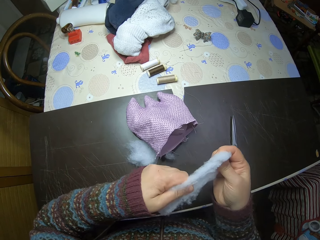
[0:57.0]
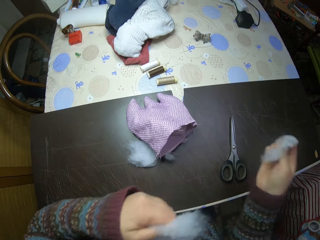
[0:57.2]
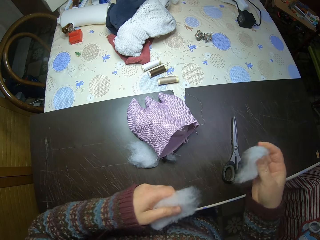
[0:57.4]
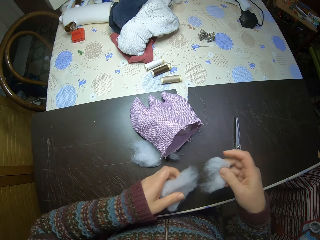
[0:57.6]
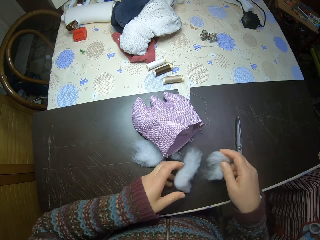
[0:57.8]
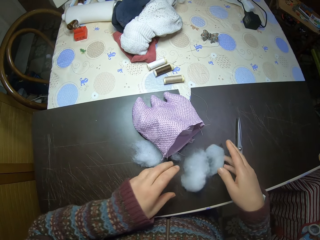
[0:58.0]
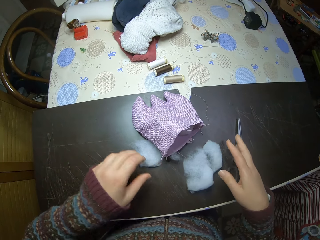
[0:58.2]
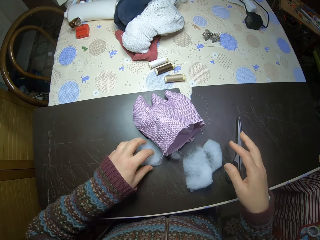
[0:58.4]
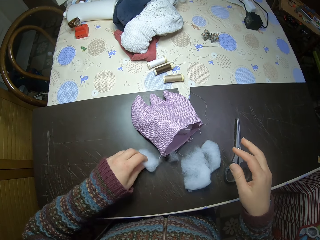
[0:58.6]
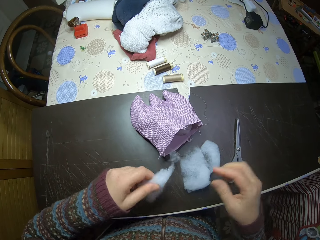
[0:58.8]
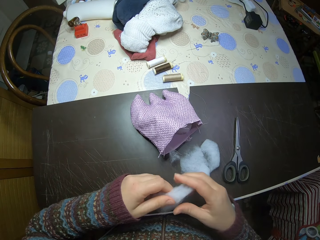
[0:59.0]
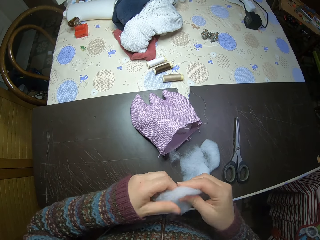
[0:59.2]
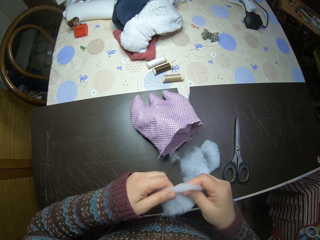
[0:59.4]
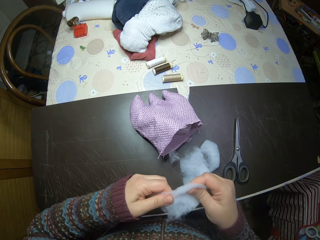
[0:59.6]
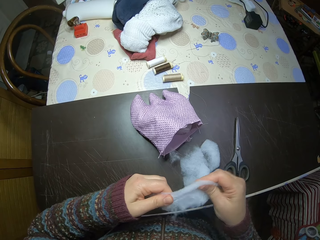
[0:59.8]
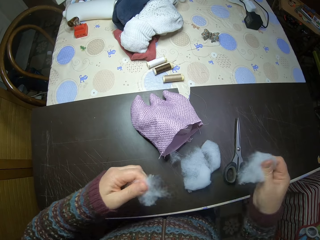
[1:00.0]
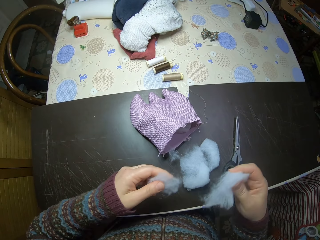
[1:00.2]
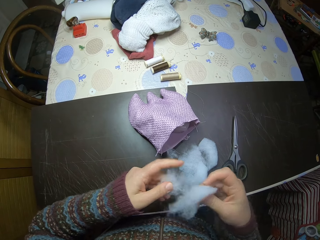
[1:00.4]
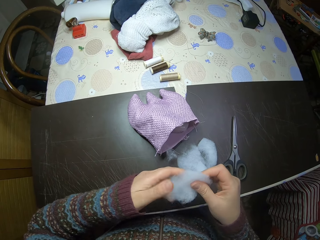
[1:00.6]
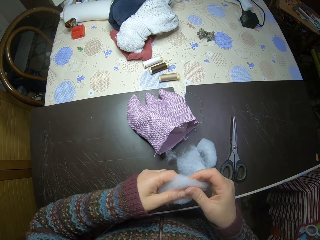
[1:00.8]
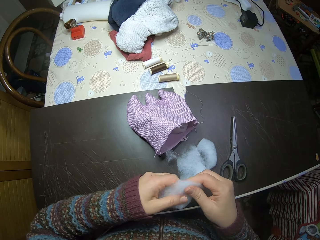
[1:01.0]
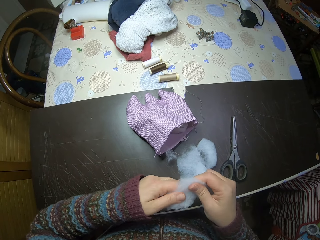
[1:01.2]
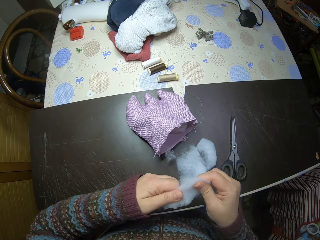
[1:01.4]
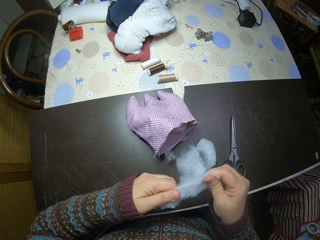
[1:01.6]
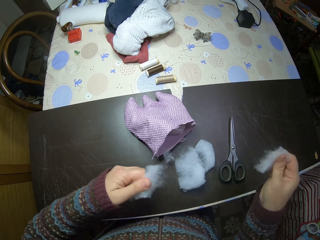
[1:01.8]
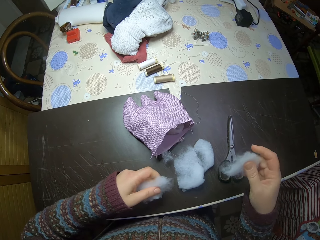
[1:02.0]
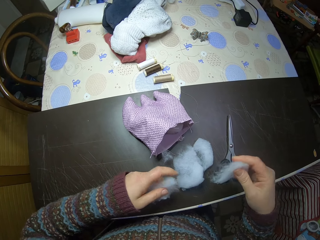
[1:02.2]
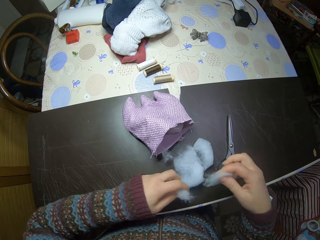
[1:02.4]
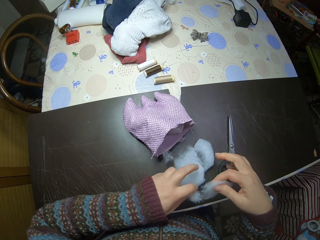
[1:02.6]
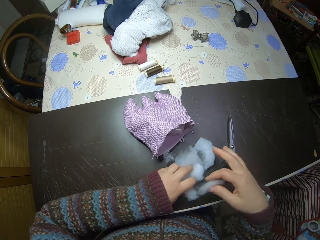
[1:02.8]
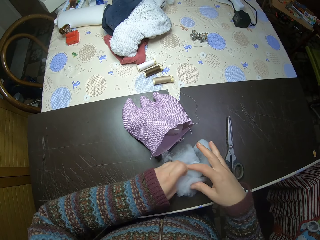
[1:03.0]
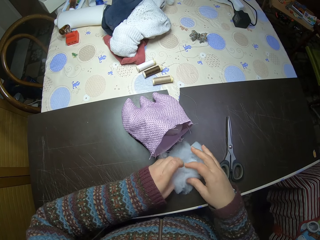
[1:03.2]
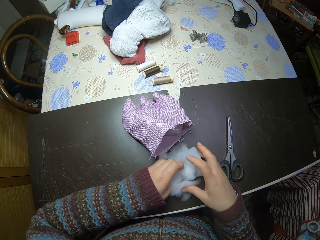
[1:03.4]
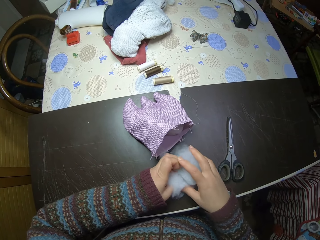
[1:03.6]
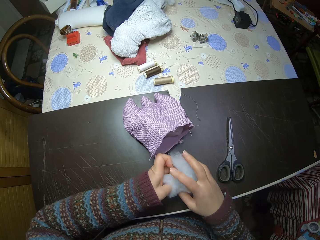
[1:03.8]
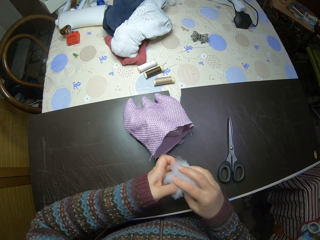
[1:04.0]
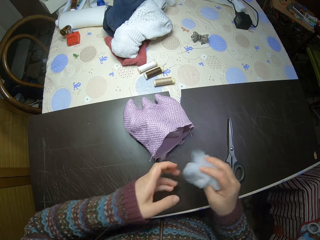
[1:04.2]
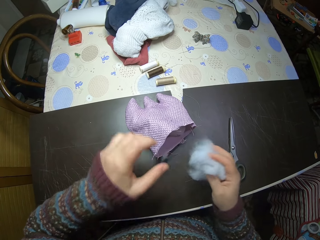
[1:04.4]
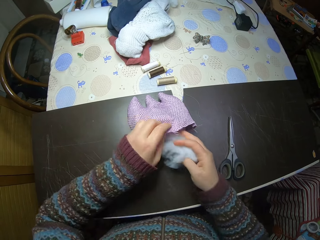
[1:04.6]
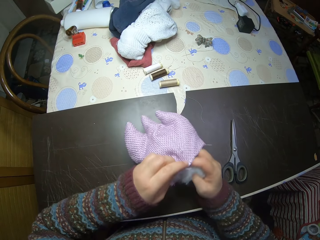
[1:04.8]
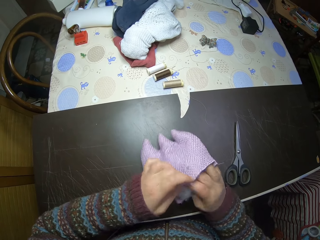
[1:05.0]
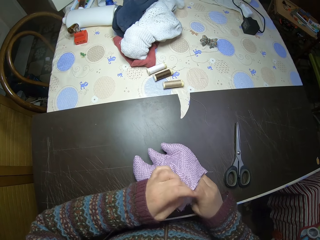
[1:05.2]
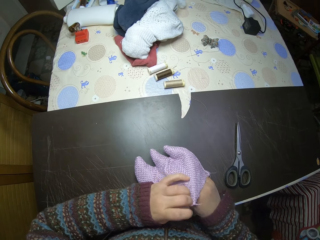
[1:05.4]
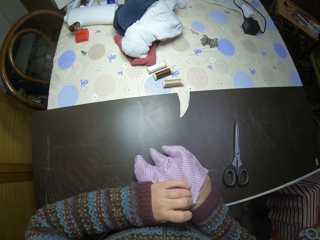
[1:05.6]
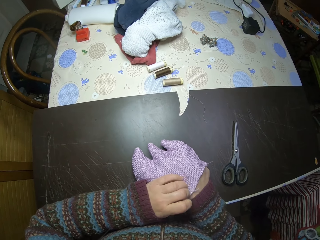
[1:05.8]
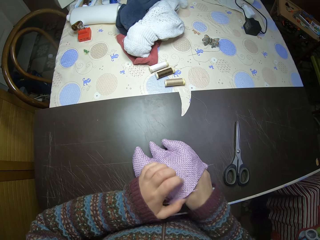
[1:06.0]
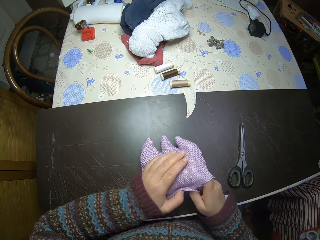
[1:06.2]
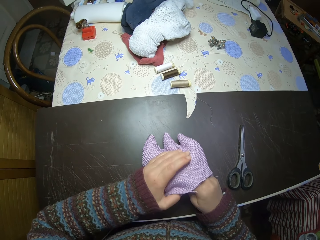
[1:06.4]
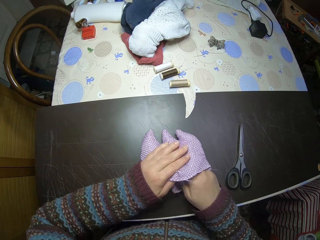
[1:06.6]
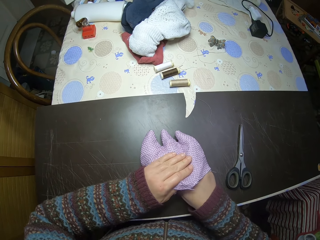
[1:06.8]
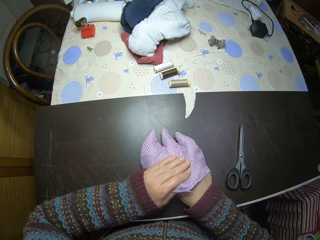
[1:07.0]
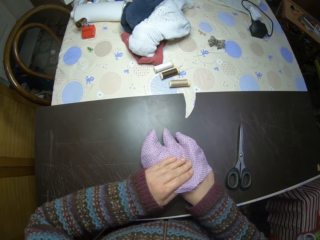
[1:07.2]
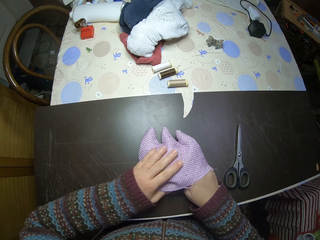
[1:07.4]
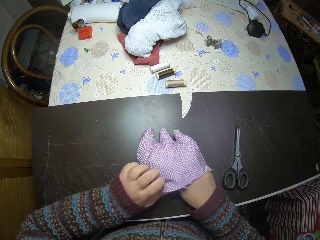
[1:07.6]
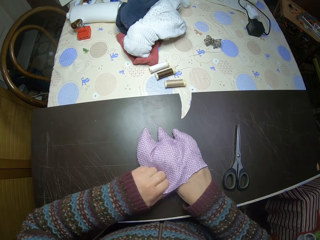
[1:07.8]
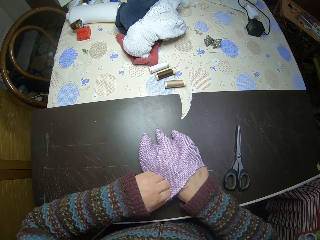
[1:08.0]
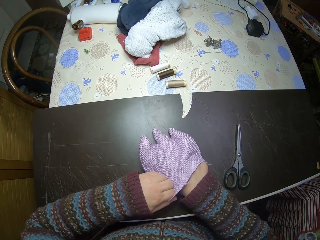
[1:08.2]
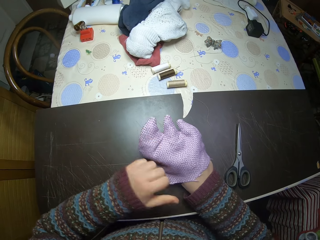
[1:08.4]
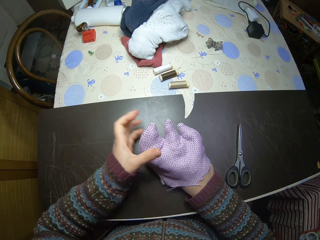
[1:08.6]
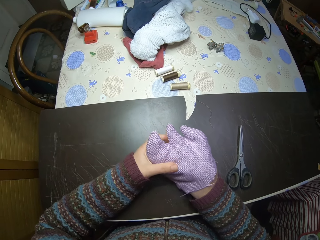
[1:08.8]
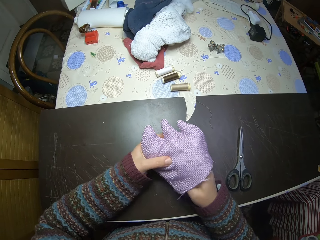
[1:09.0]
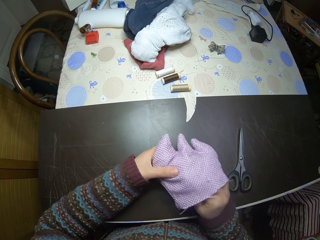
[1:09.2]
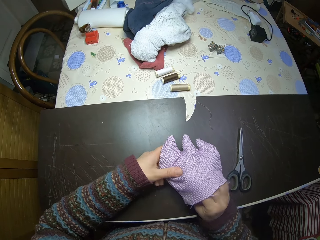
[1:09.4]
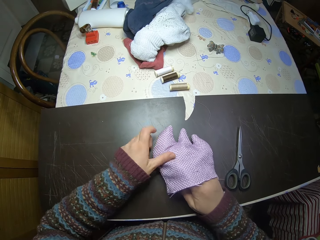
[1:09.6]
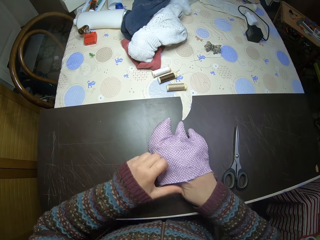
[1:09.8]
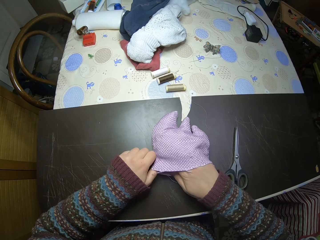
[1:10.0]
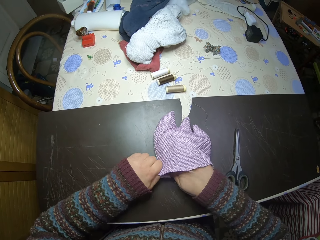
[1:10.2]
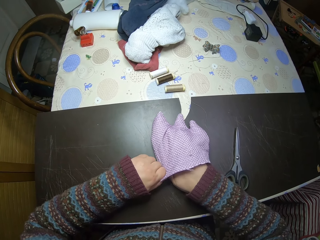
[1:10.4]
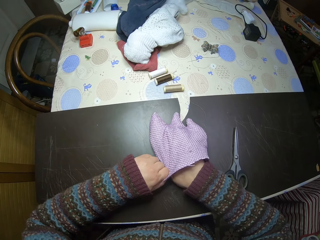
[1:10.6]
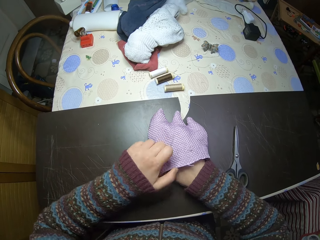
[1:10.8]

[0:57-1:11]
The camera wearer puts the cotton or polyester fiberfill down. They pick up the cotton wool. They tear the cotton. They cut the polyester fiberfill. They pick up the cotton. They put the polyester fiberfill into the sewn fabric.

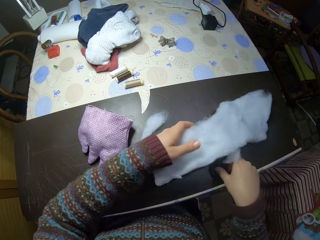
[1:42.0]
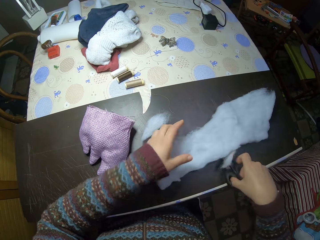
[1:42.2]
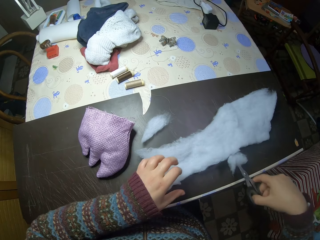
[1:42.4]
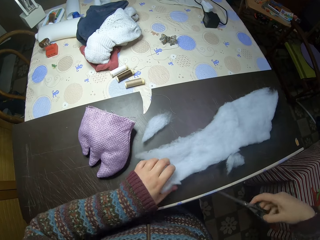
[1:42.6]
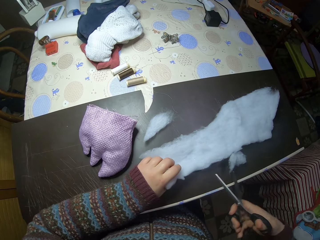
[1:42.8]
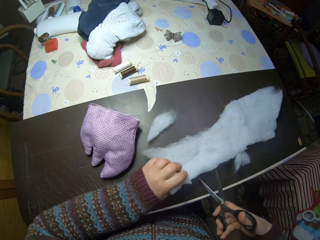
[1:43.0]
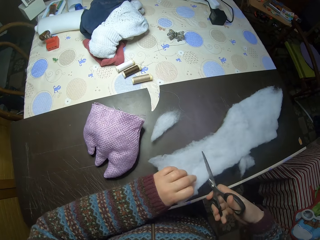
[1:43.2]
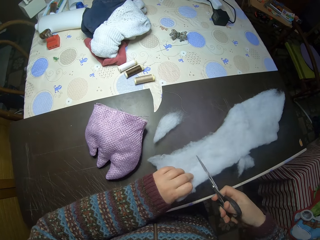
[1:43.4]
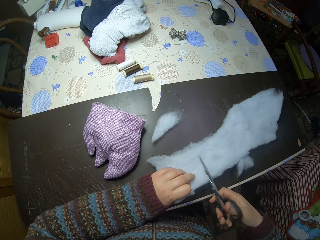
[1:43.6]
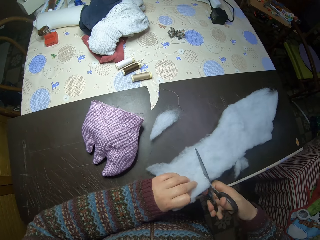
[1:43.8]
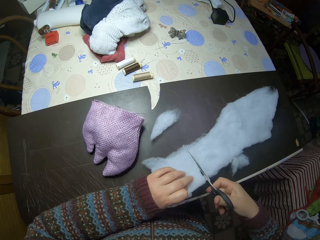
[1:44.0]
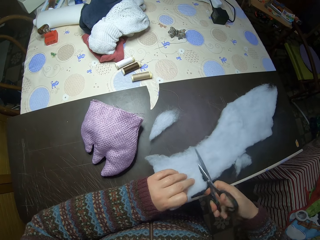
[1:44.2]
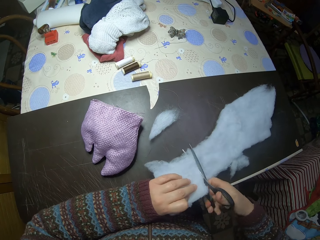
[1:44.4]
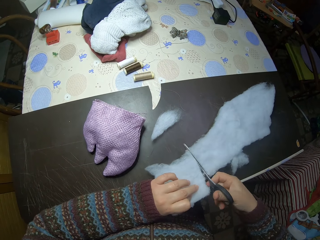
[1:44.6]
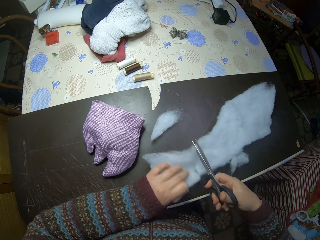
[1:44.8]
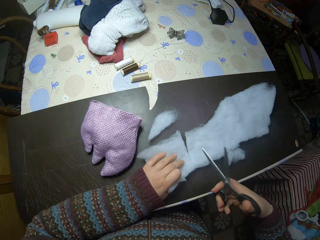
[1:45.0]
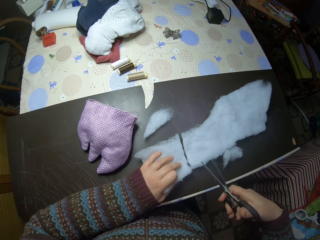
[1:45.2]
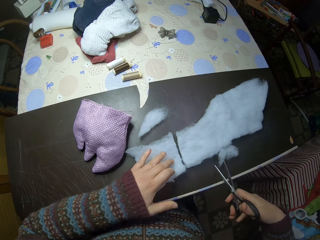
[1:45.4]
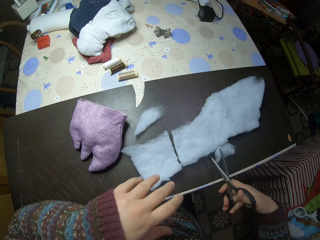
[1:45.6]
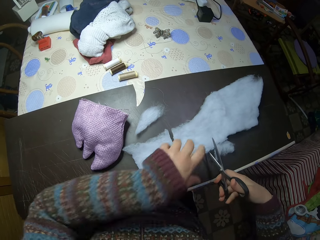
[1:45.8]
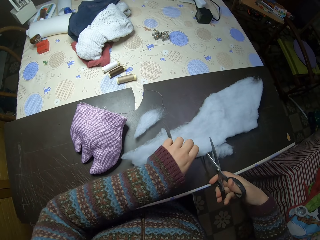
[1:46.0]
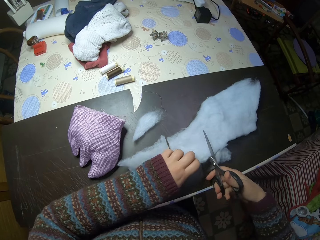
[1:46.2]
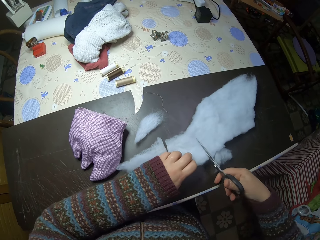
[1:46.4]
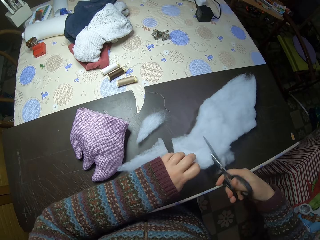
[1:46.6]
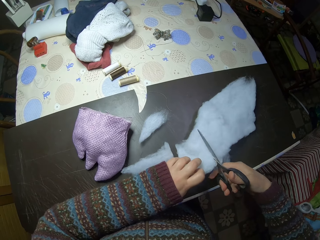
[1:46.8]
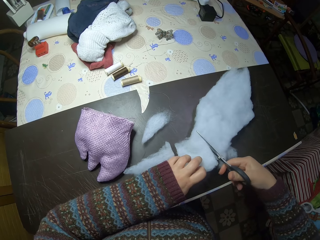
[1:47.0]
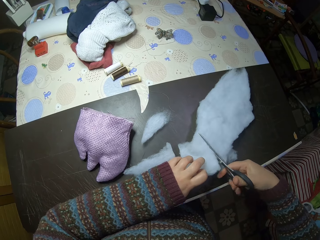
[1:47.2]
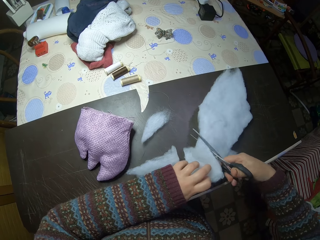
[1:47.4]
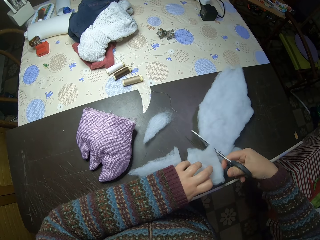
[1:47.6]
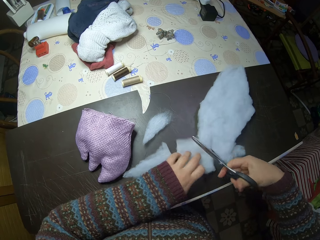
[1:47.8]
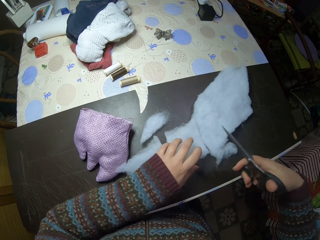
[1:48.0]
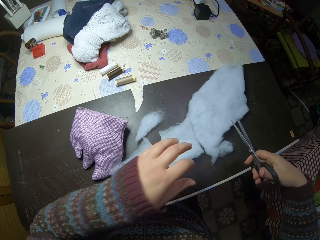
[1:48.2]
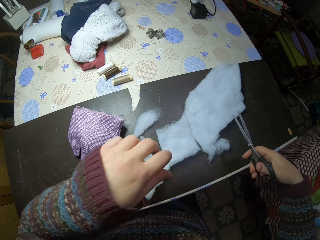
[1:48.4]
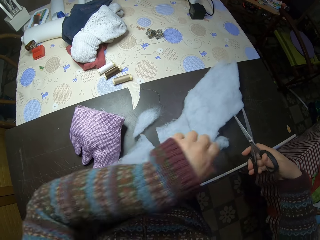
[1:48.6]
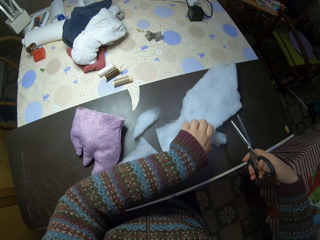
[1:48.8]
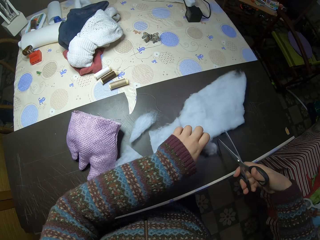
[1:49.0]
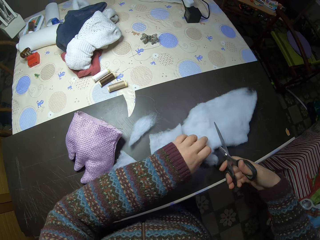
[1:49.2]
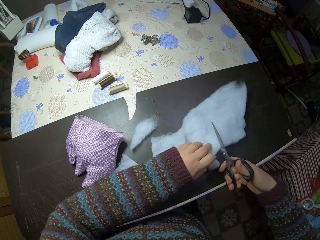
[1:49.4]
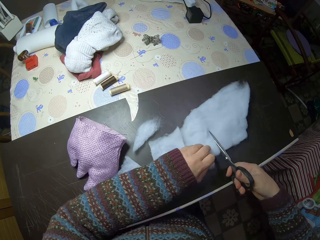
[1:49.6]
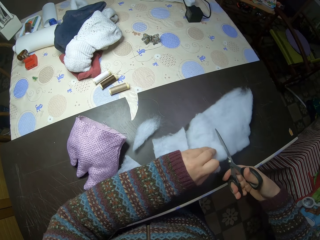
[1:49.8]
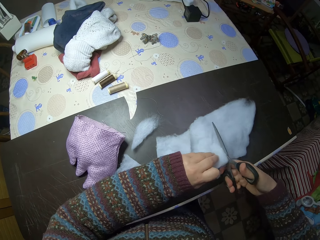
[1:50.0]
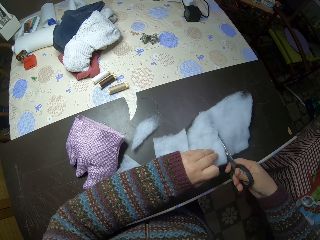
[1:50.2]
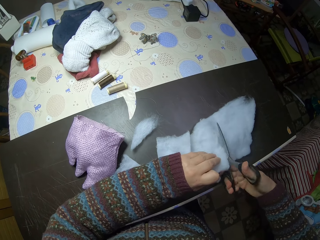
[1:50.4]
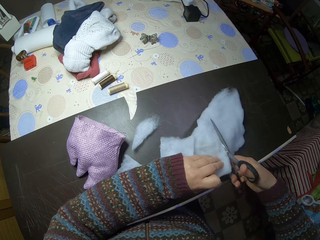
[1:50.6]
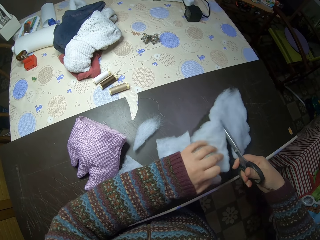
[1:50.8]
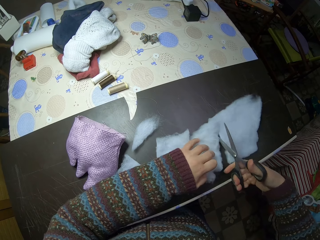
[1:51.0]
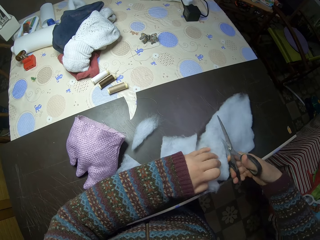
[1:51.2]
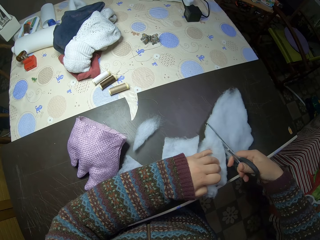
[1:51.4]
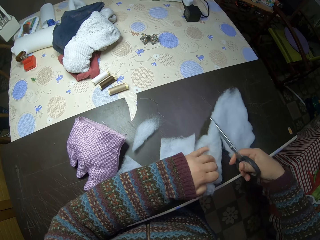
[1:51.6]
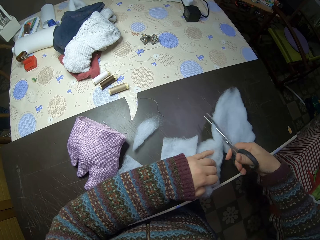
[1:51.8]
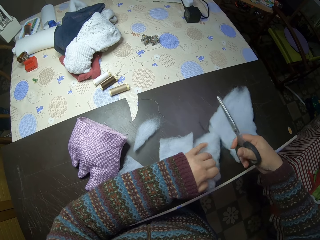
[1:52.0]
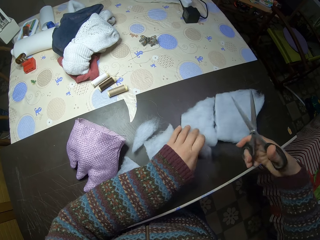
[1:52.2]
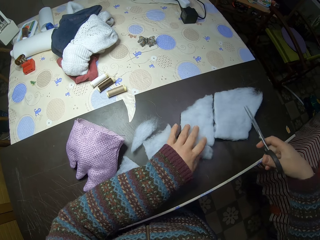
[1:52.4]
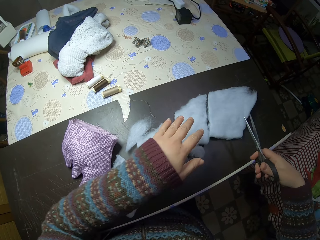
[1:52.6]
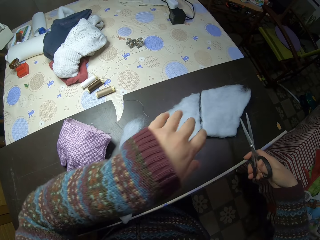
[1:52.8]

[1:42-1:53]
The camera wearer puts the cotton or polyester fiberfill down. They pick up the scissors. They cut the polyester fiberfill.
